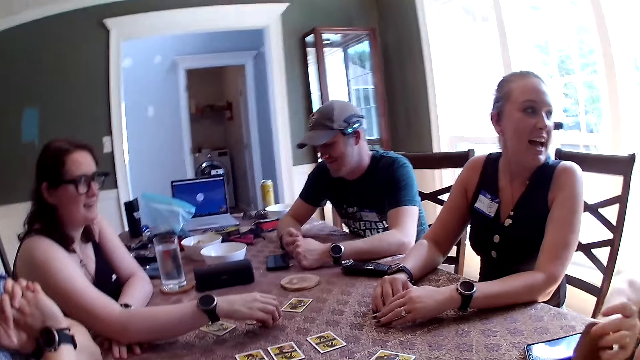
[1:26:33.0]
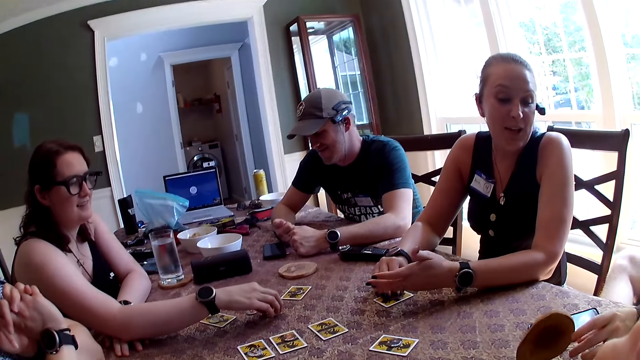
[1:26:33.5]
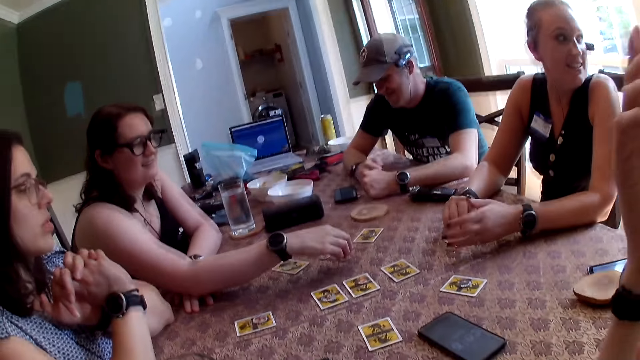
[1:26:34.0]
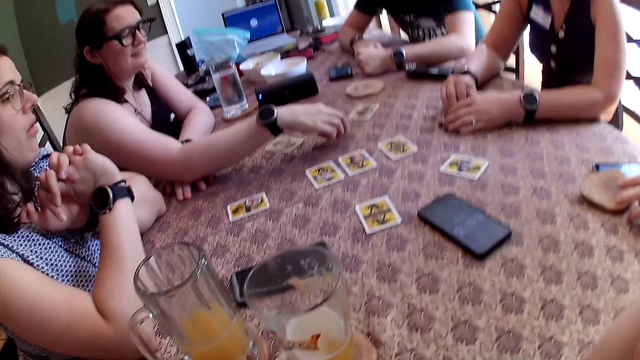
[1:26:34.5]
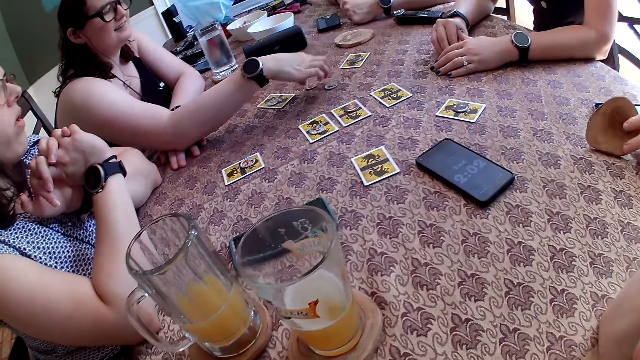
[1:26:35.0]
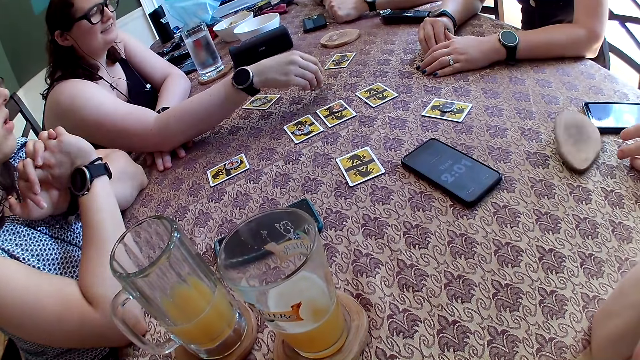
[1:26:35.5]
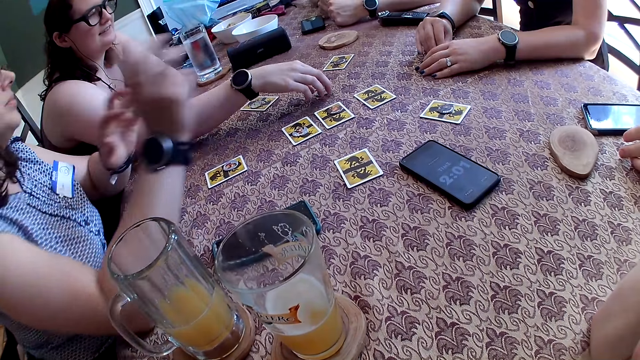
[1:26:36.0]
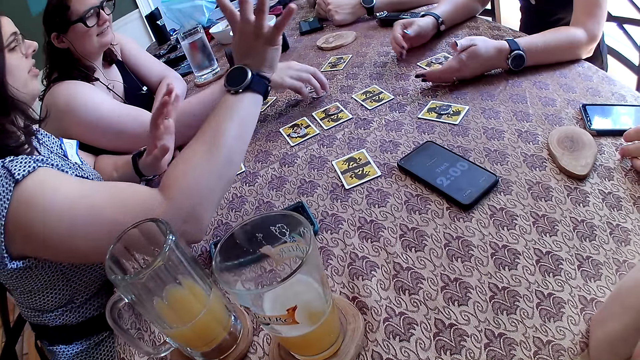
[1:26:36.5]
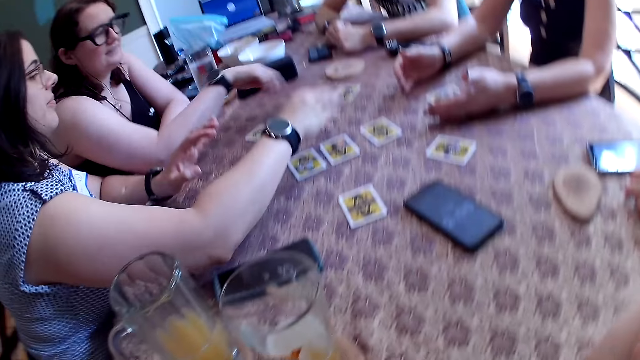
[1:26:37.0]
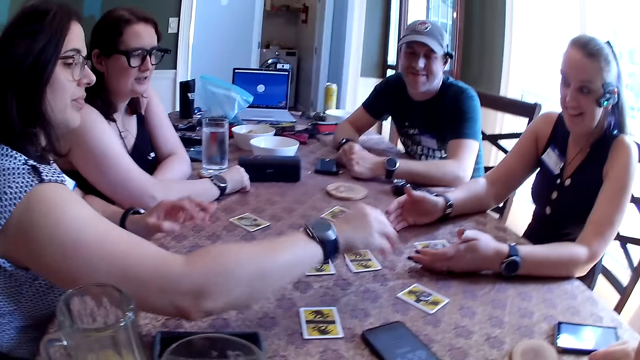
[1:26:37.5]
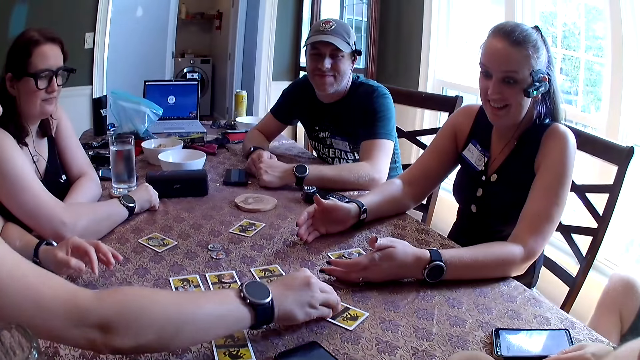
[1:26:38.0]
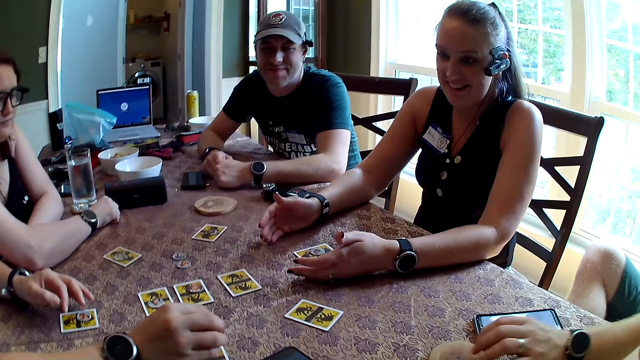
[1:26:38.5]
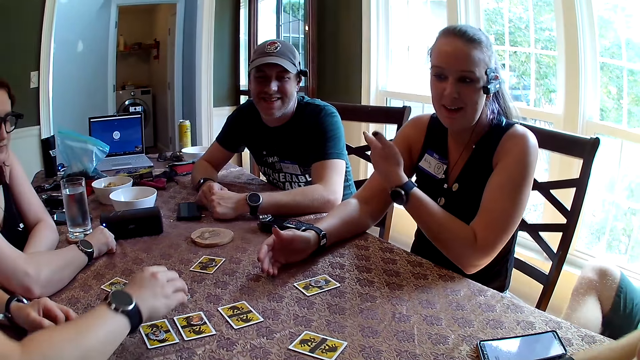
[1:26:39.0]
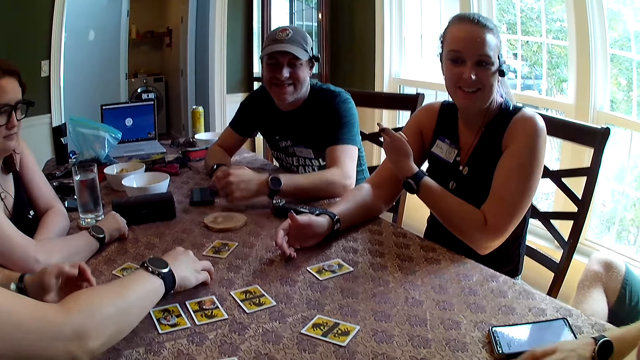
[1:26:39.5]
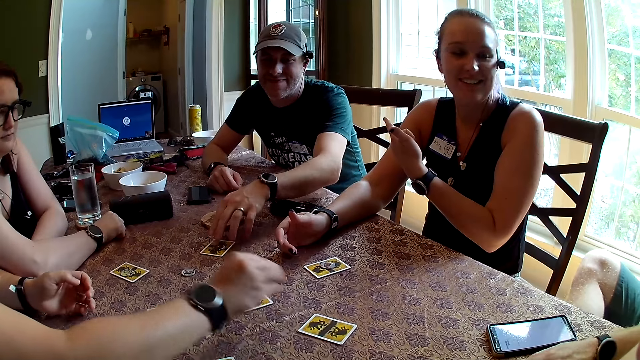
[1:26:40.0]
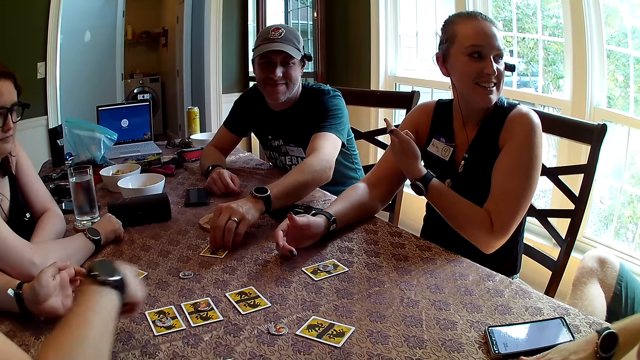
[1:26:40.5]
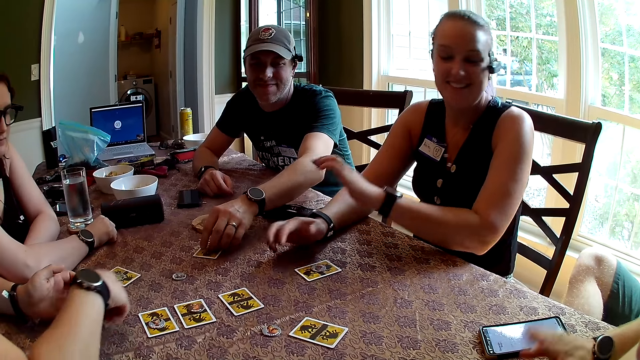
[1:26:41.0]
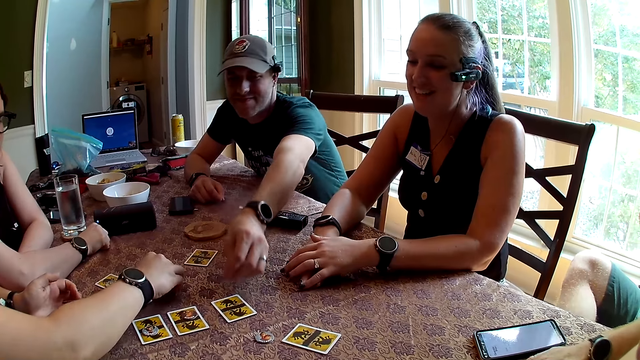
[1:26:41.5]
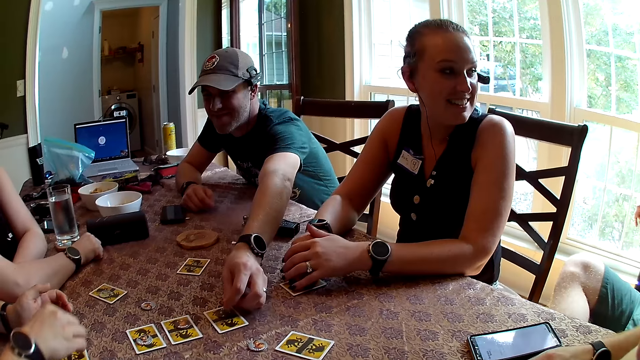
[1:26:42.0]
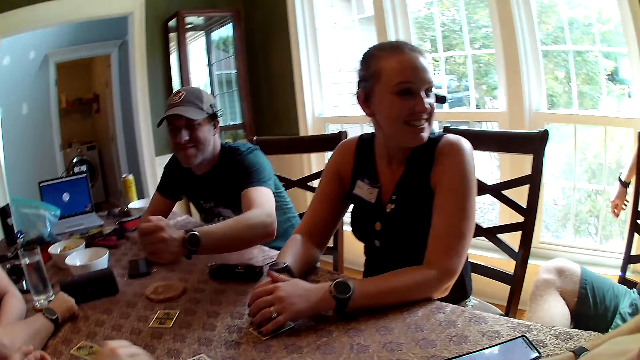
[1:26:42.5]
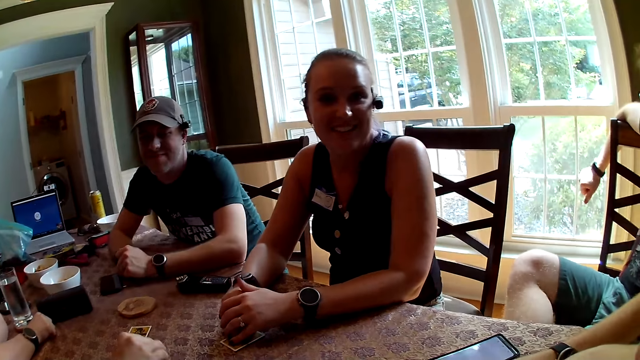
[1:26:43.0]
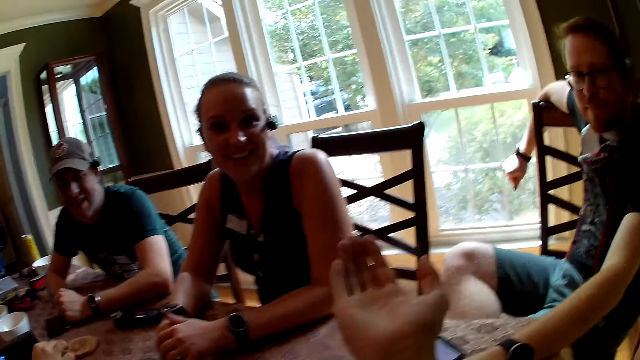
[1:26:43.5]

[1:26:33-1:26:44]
A man drops the coaster from his left hand to the table. He picks up the coaster with his left hand. He drops the coaster from his left hand to the table. A woman takes a token on a card with her right hand. She places the token on a card with her right hand. She takes a token from the table with her right hand. Another man takes a token on a card with his right hand. The woman places the token on a card with her left hand. She takes a token on a card with her right hand. She places the token on a card with her left hand. She takes a token from the table with her right hand. The other man places the token on a card with his left hand. The camera wearer converses with three women and two men.

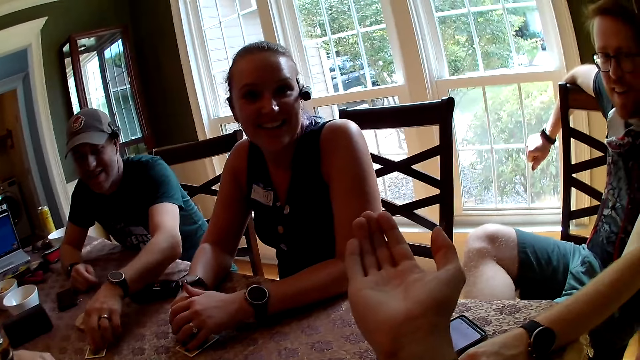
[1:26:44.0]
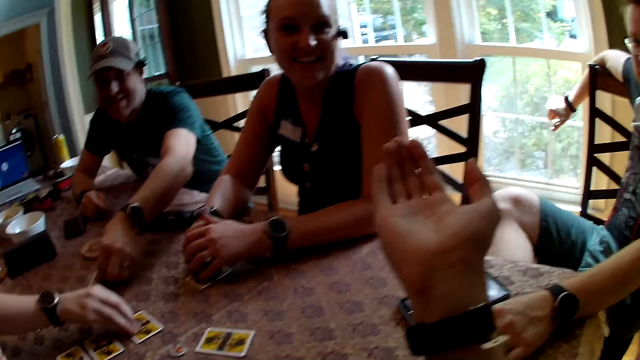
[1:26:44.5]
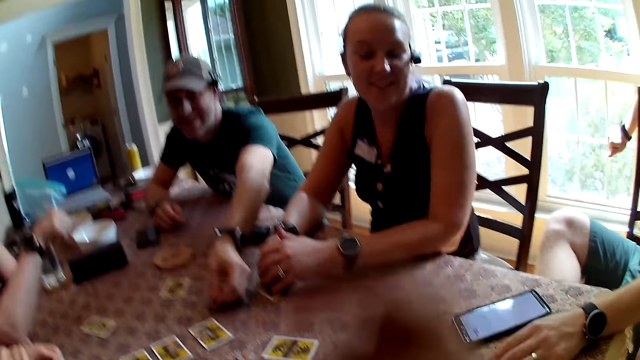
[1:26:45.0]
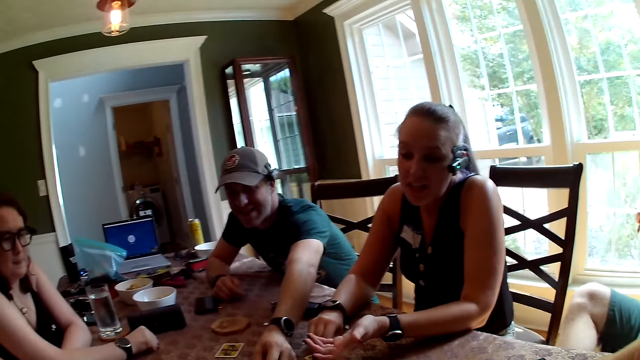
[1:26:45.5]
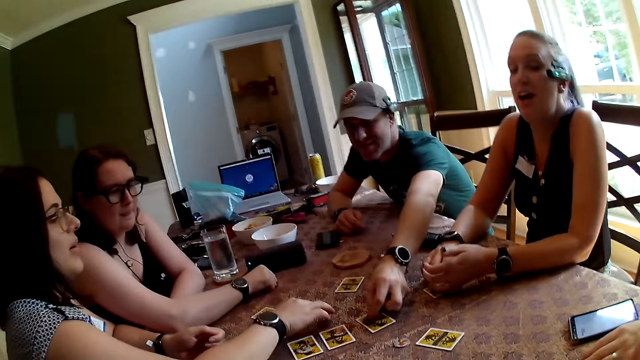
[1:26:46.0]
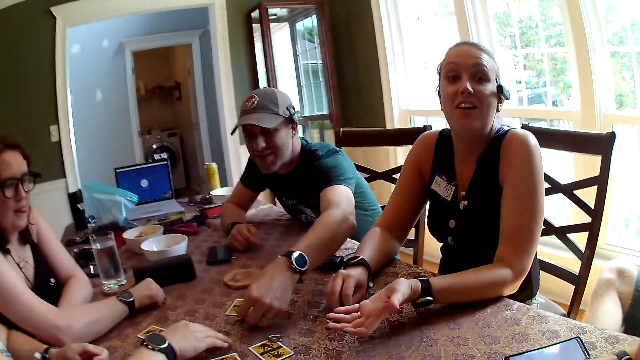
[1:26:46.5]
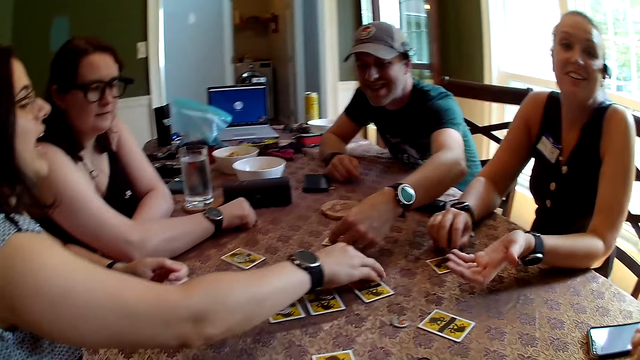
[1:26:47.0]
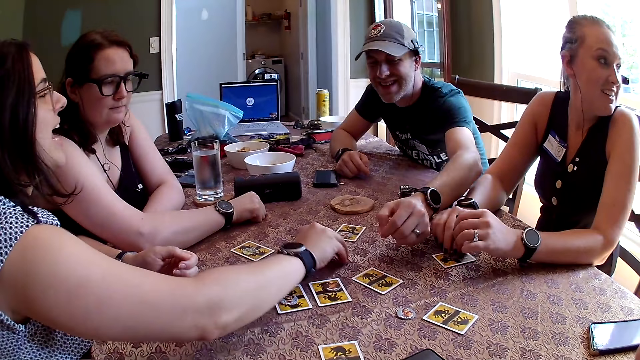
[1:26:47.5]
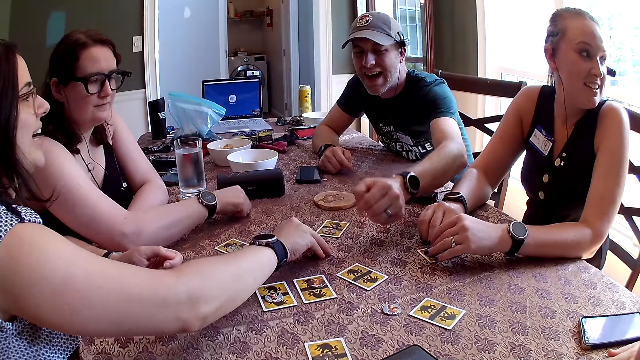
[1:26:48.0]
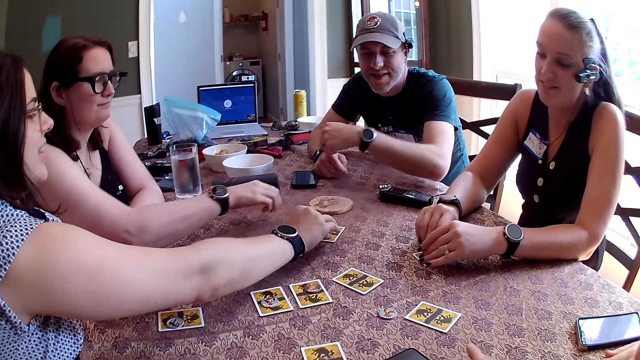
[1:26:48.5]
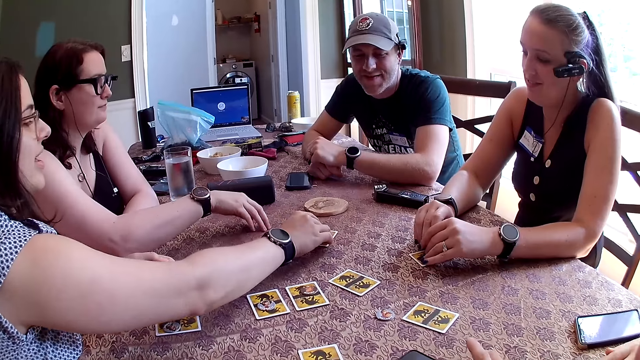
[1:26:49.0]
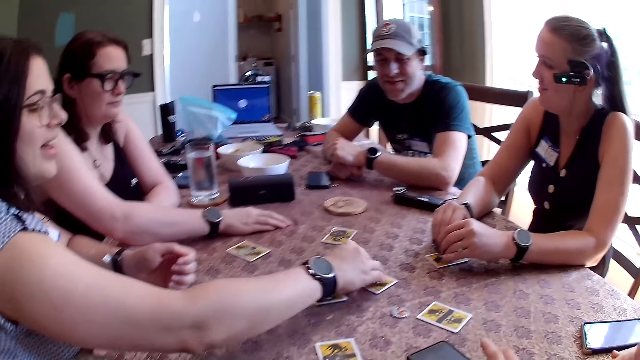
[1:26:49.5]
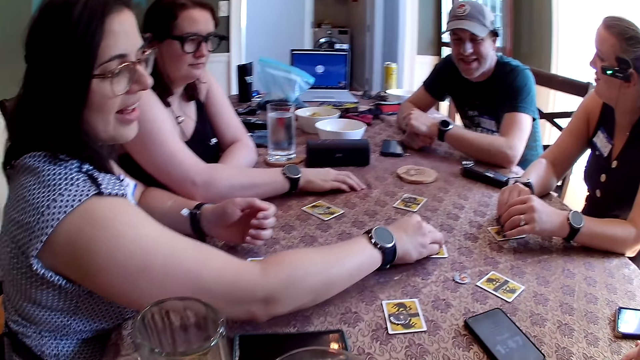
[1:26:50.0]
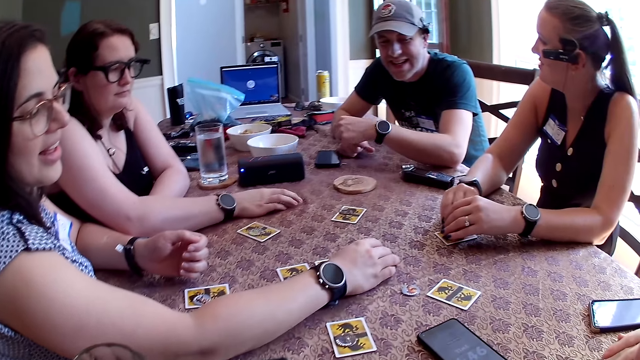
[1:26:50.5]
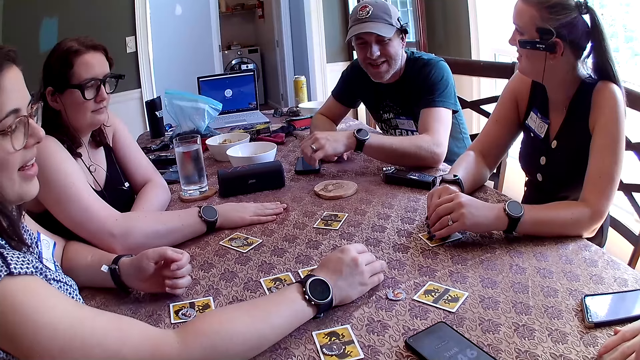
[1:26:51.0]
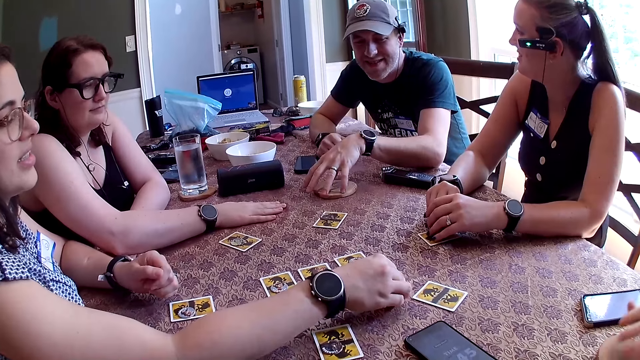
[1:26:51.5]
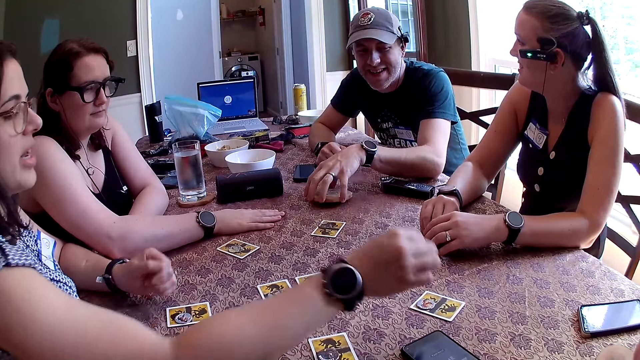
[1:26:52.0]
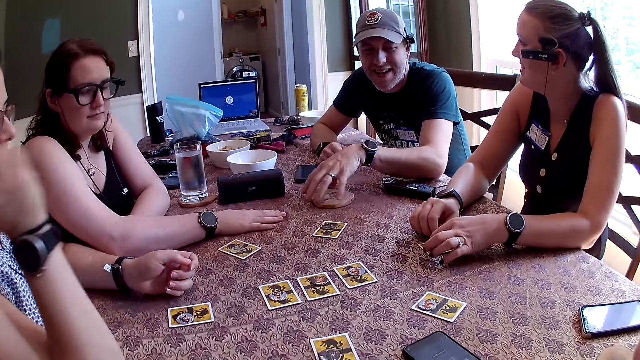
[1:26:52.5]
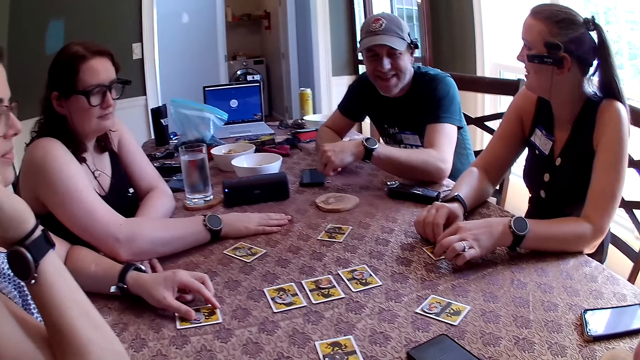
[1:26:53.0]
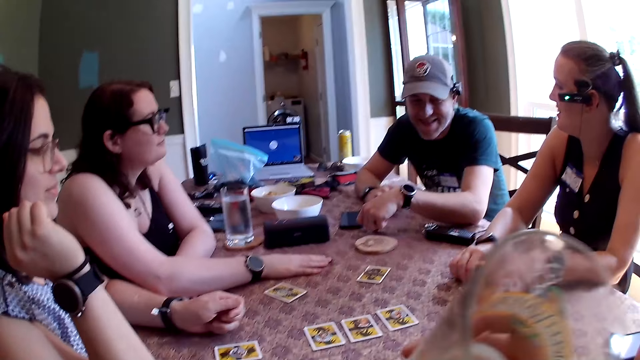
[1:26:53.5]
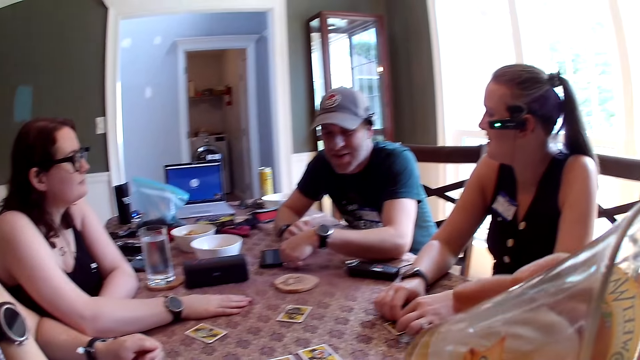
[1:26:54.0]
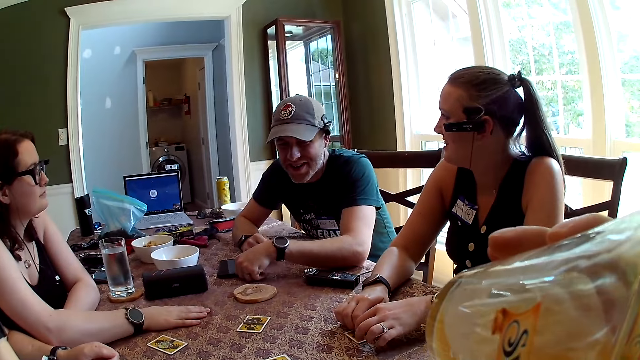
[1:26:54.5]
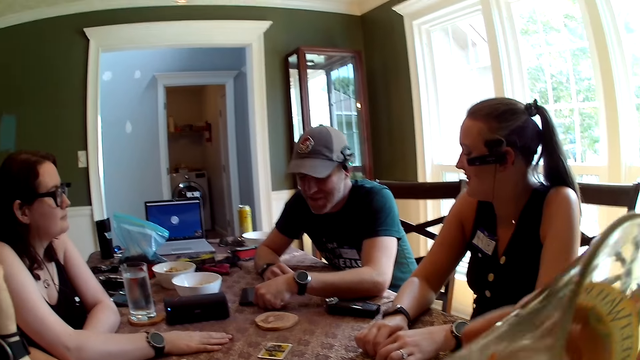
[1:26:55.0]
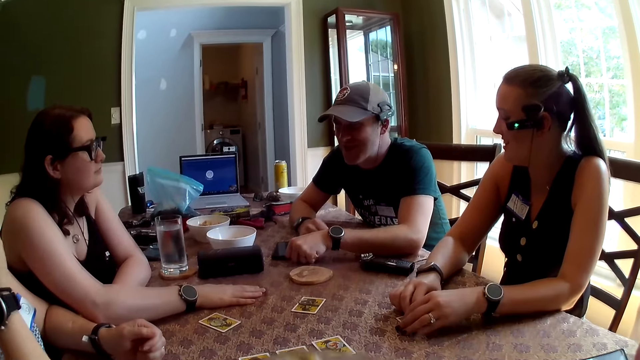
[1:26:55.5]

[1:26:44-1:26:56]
A man takes a token on a card with his left hand. A woman places a token on a card with her right hand. The man places the token on a card with his left hand. Another woman takes a token on a card with her right hand. The camera wearer converses with three women and two men. The other woman puts the token on a card with her right hand. She takes a token on the table with her right hand. She puts the token on the table with her right hand. The camera wearer drinks juice from a glass cup in his right hand. He converses with the women and the men.
